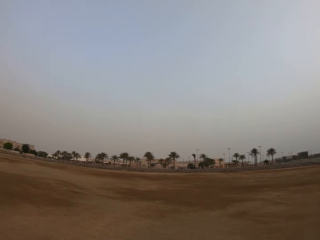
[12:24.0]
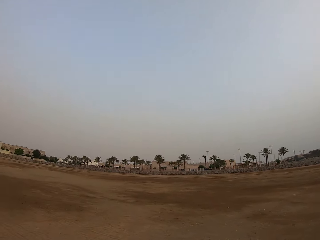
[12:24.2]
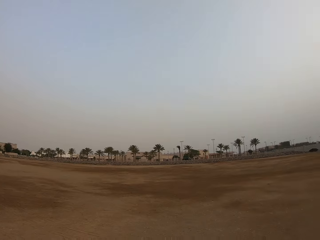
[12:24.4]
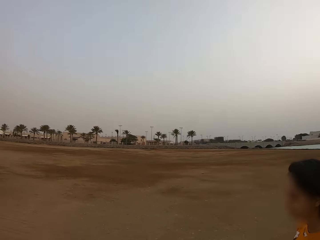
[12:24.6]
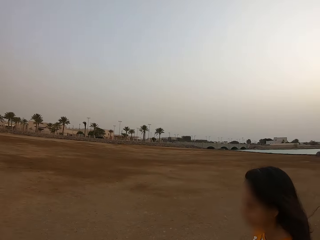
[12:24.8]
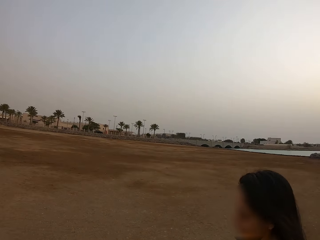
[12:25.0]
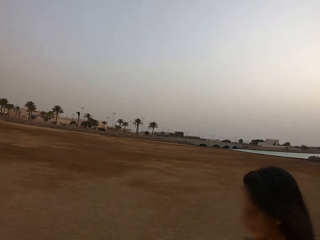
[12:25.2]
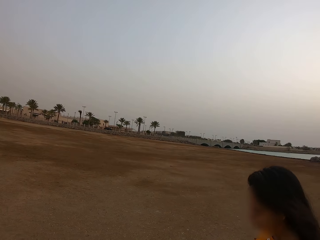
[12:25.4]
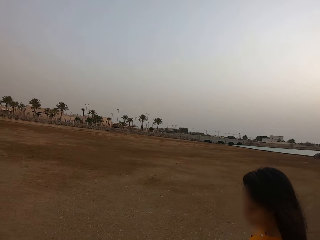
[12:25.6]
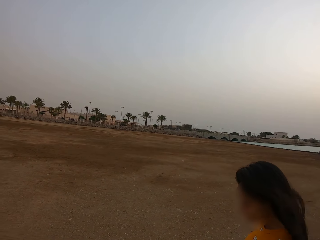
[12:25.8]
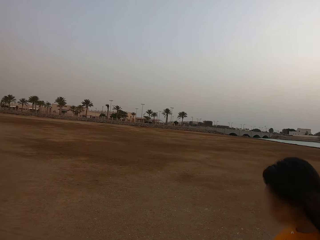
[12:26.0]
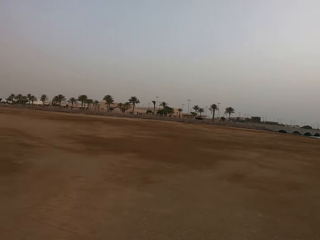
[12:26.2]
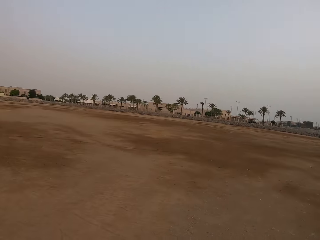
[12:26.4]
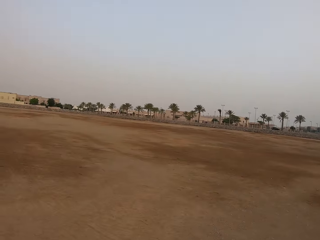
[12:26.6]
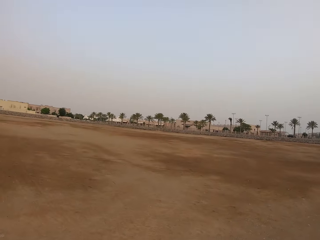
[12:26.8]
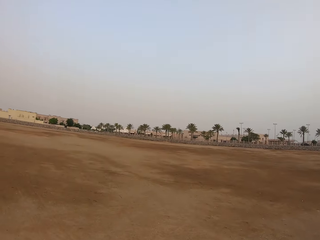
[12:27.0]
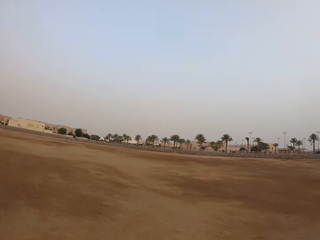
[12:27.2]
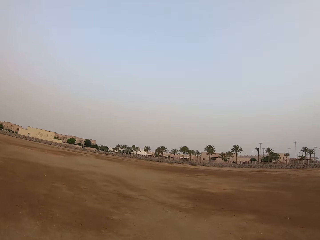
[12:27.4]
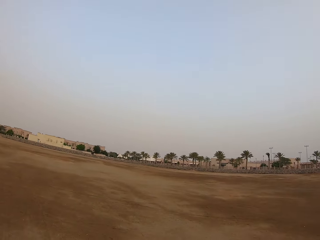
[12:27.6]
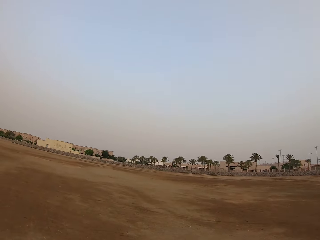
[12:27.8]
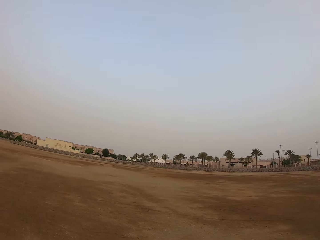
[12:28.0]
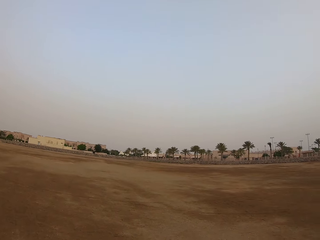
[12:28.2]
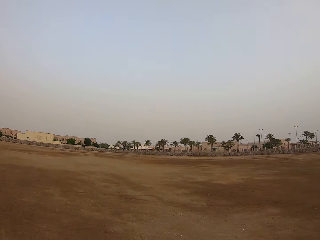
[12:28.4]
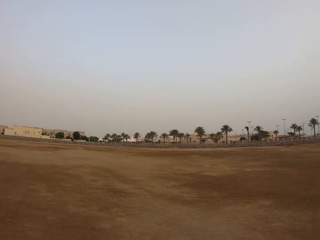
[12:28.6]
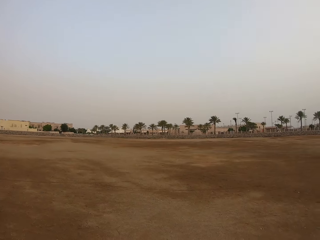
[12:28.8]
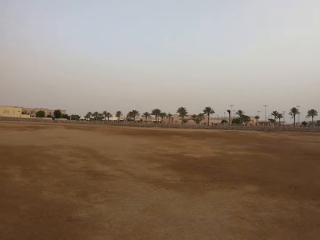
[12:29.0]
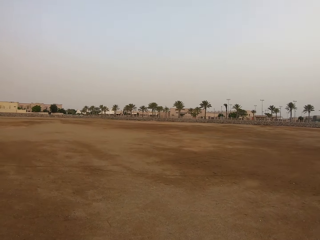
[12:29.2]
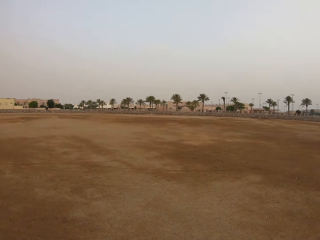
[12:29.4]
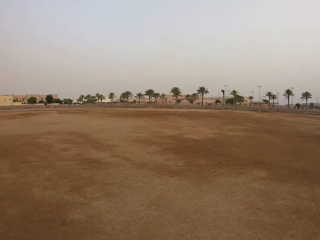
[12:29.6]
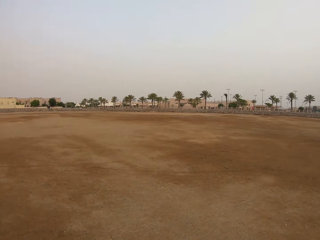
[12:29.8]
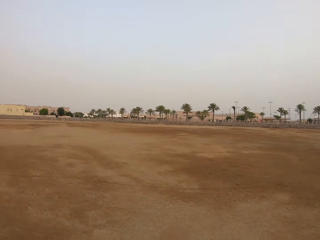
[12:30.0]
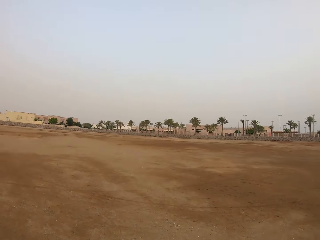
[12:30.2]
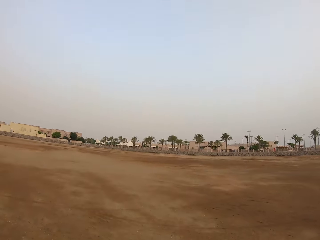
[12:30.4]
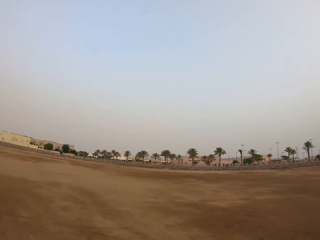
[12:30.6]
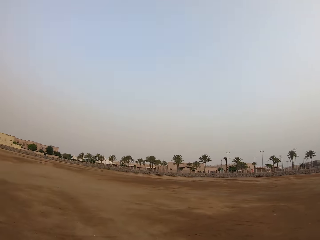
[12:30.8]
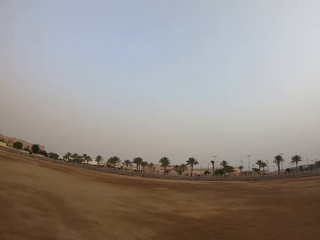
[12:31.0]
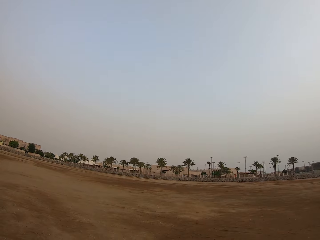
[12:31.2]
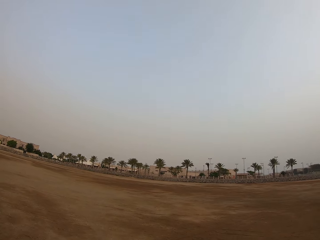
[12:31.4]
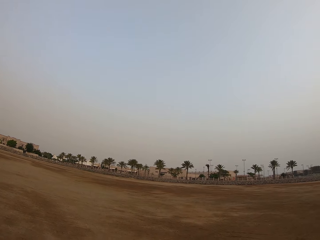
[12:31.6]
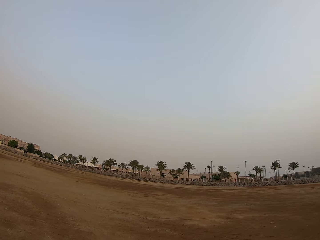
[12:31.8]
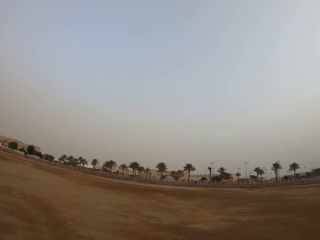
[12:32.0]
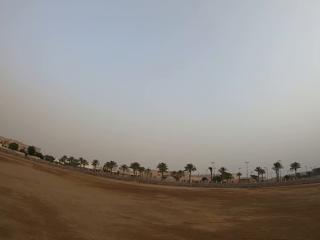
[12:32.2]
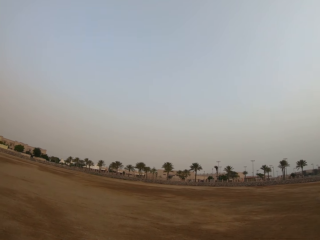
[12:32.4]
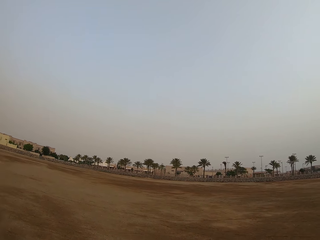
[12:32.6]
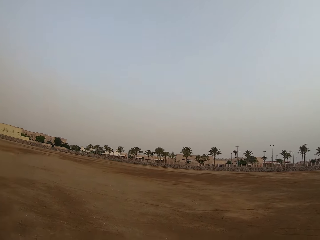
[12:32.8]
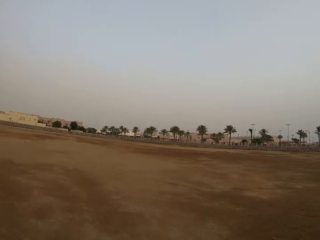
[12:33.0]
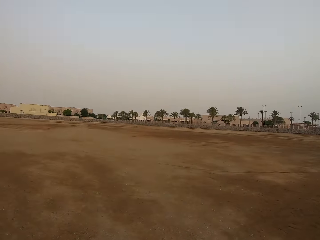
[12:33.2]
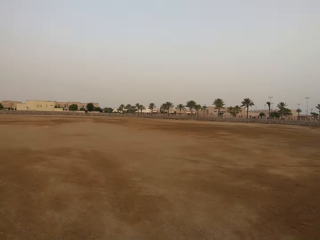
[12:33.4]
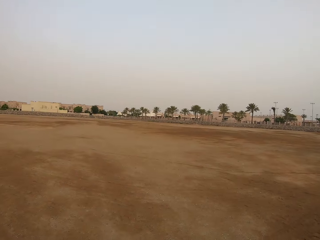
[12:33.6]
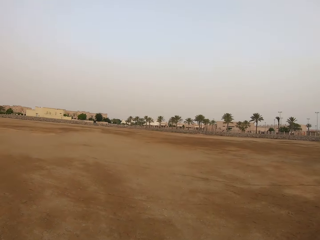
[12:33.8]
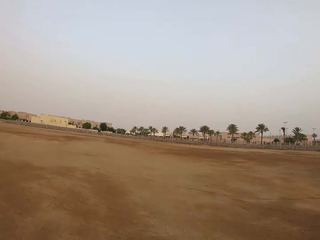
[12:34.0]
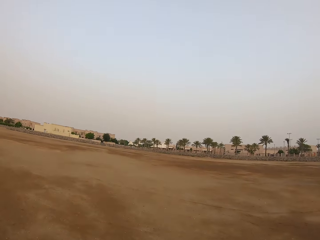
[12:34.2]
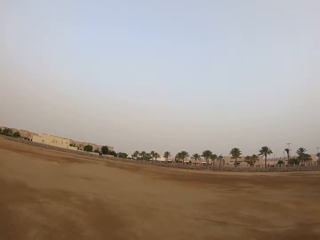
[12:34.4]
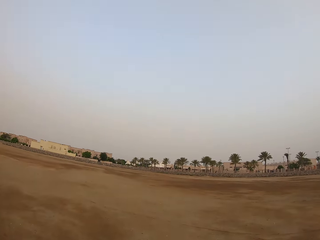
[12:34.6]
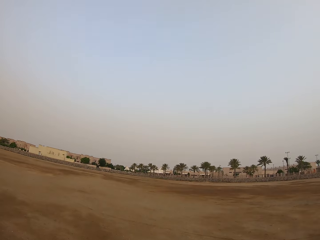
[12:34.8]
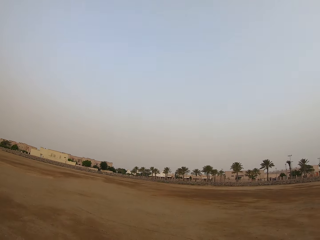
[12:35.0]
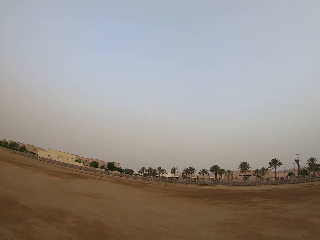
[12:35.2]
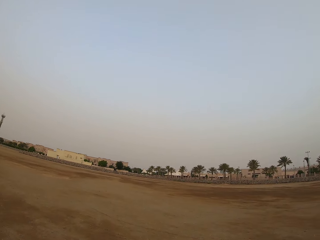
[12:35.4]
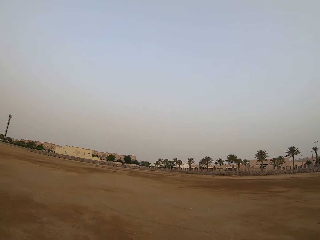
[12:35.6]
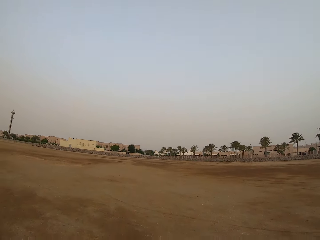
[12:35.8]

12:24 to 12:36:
The camera wearer walks on the field. They look at a lady. The lady walks on the field. The camera wearer walks on the field.

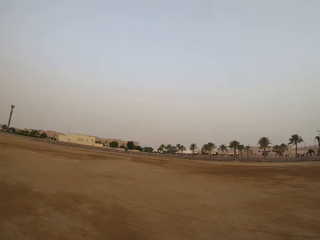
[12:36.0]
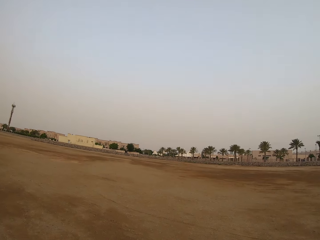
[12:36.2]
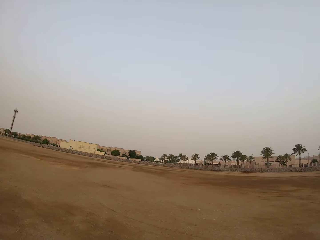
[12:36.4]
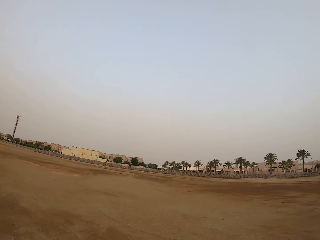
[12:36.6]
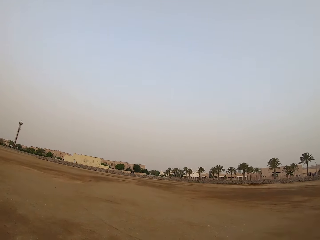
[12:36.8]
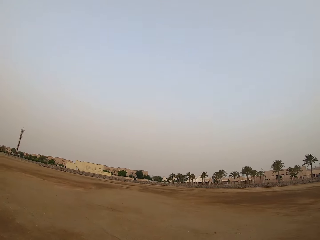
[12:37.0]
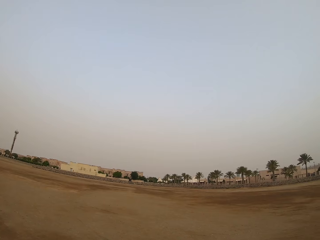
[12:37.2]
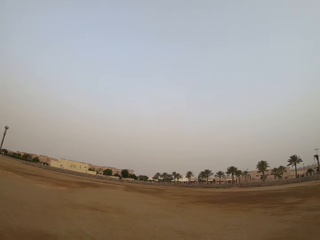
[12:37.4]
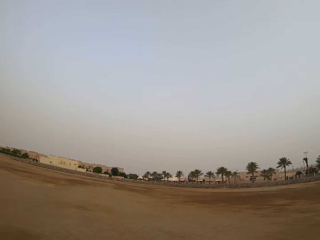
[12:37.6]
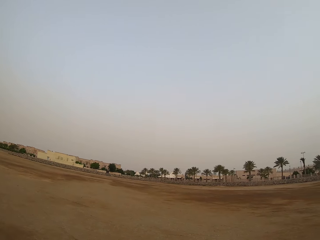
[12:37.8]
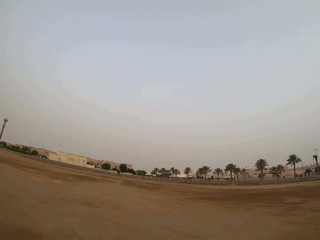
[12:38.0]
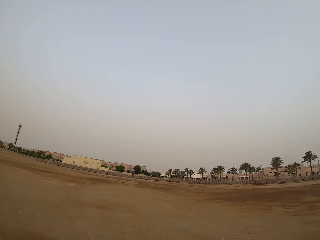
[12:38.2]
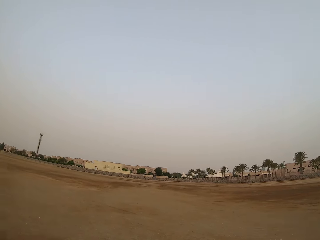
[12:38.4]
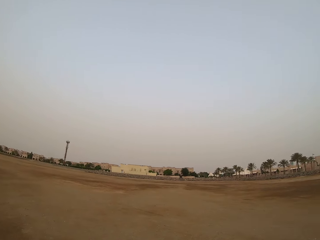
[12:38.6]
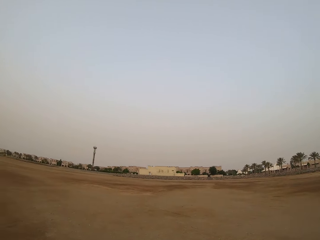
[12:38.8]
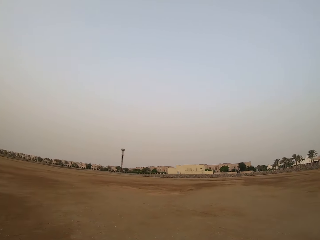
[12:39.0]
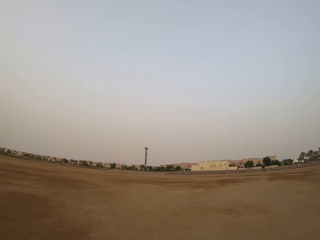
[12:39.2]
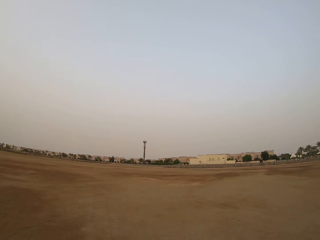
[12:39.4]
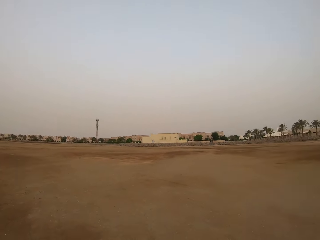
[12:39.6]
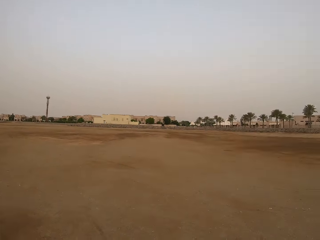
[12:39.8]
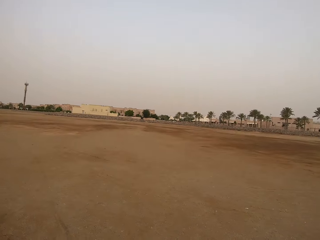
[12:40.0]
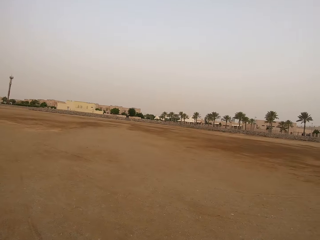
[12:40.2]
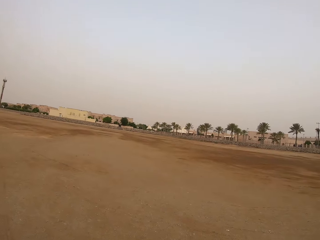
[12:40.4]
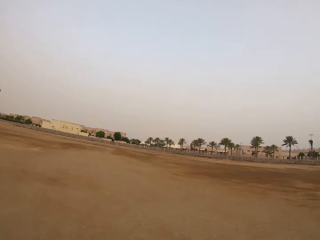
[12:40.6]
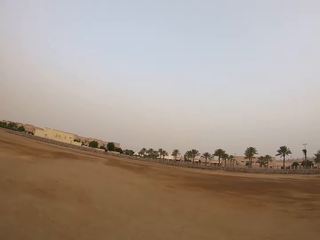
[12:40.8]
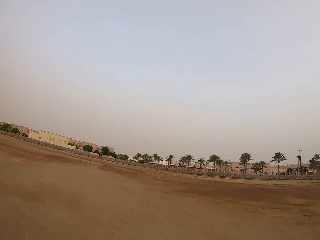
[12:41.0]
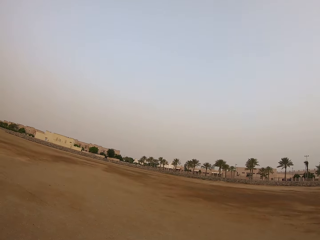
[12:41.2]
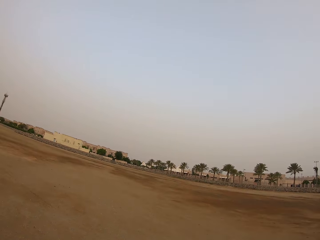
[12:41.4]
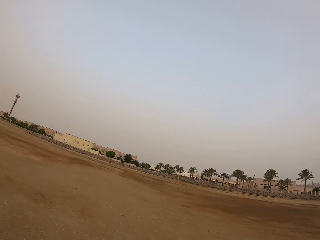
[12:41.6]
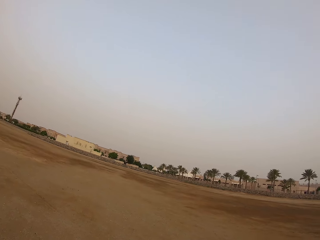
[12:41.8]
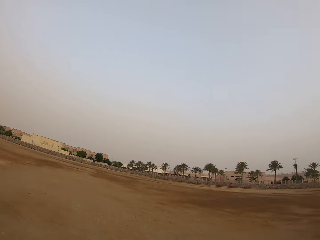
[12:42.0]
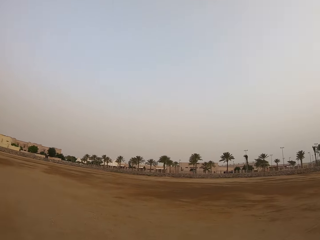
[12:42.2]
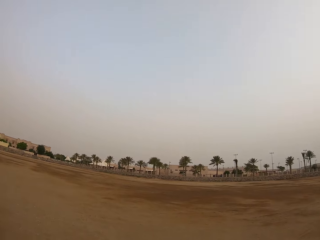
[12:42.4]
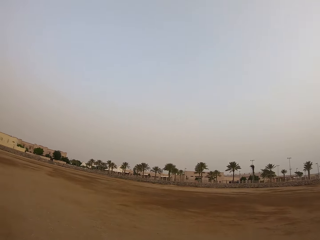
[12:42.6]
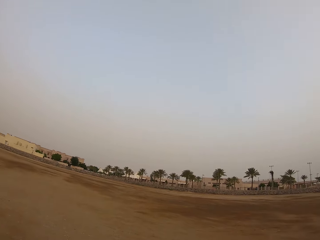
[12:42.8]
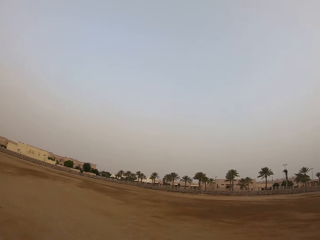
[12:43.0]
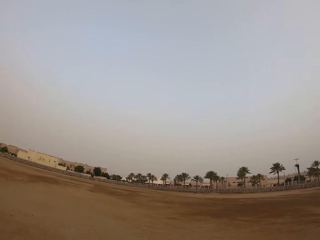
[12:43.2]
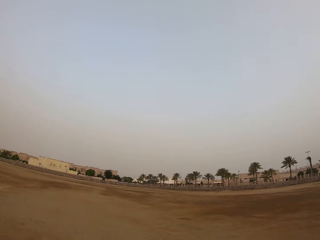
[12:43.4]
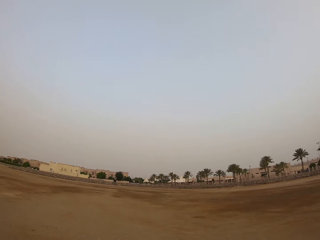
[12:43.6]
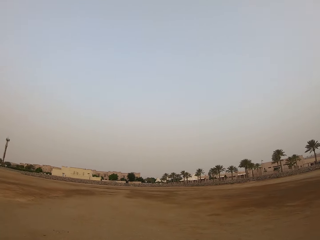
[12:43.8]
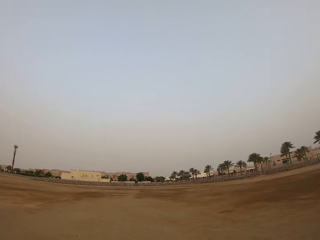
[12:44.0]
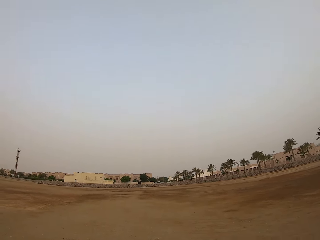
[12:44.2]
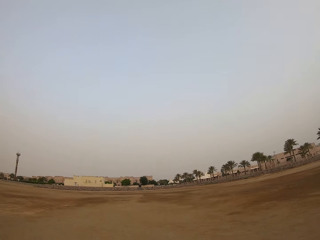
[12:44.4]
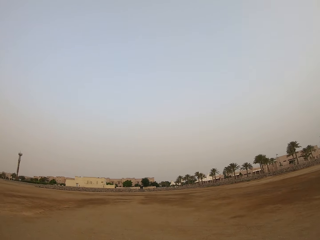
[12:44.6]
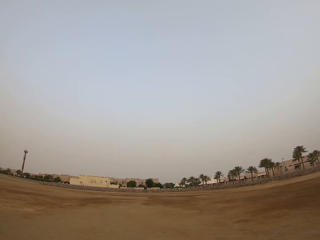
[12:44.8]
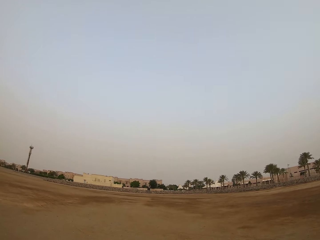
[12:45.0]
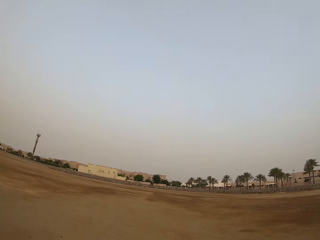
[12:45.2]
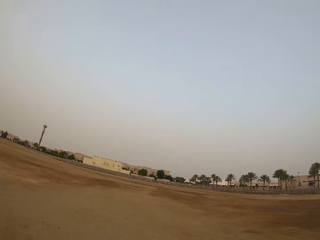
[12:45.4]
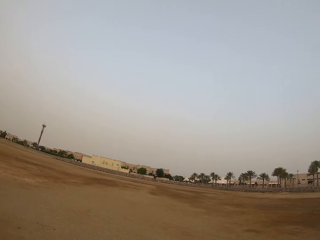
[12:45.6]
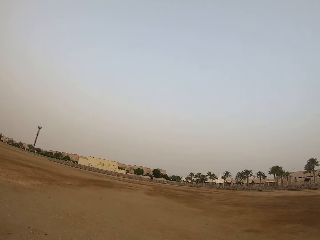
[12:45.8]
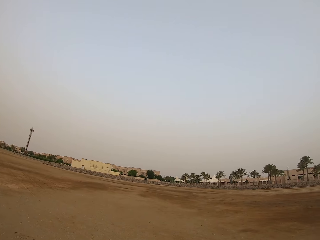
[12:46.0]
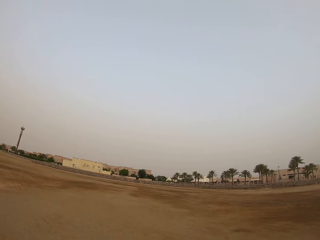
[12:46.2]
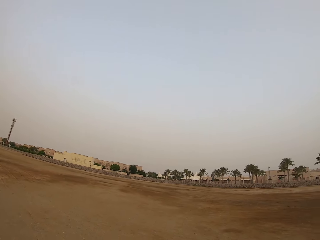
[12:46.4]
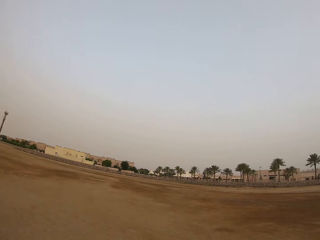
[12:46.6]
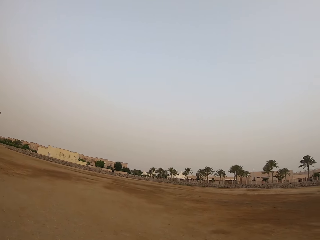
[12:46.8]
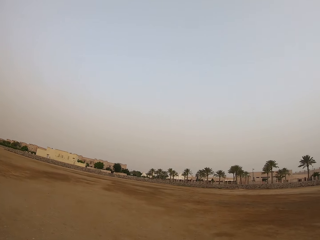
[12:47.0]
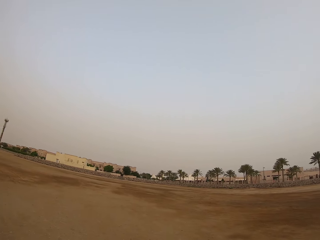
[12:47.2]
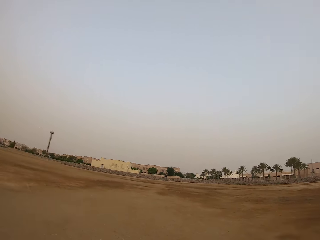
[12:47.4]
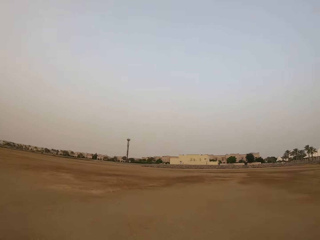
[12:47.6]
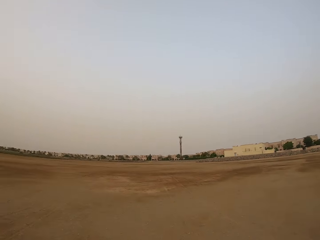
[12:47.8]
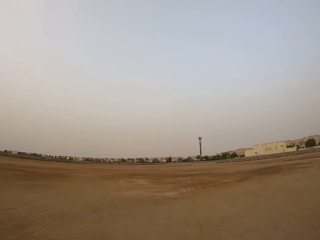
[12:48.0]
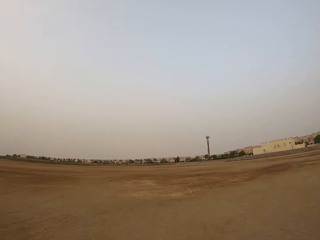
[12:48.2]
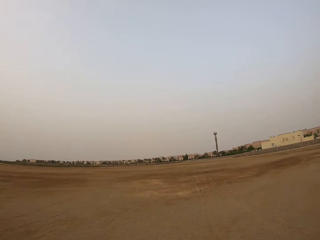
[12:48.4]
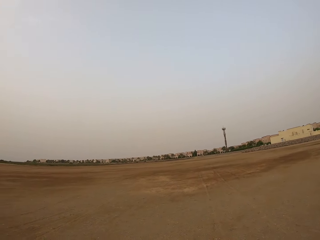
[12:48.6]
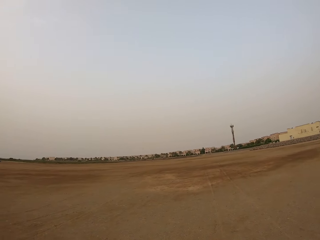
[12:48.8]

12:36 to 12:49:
The camera wearer looks around the field.
